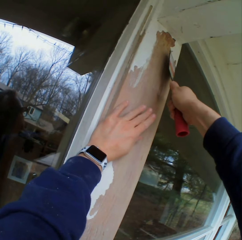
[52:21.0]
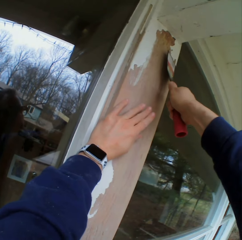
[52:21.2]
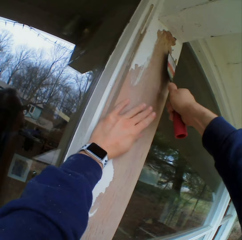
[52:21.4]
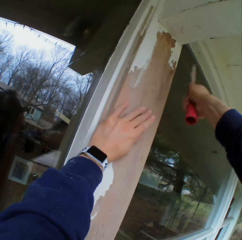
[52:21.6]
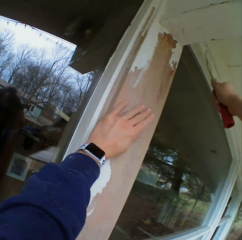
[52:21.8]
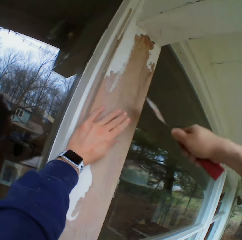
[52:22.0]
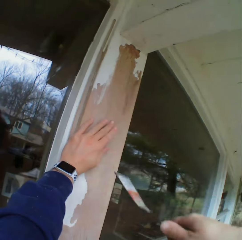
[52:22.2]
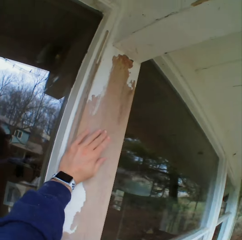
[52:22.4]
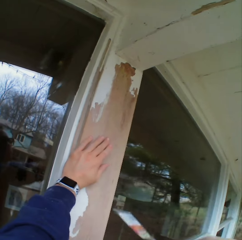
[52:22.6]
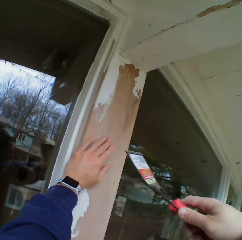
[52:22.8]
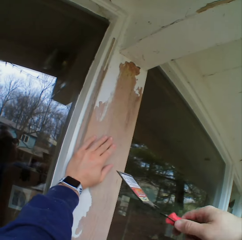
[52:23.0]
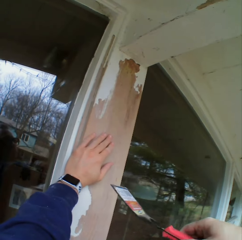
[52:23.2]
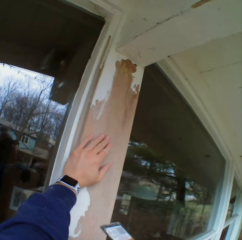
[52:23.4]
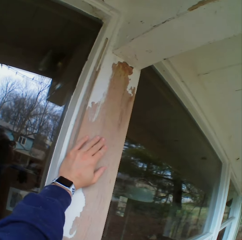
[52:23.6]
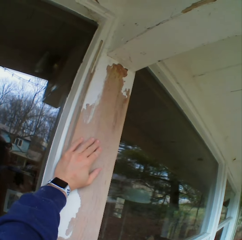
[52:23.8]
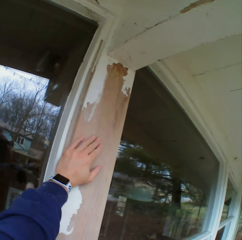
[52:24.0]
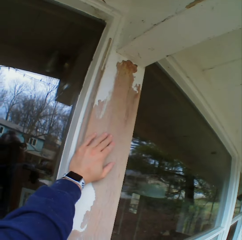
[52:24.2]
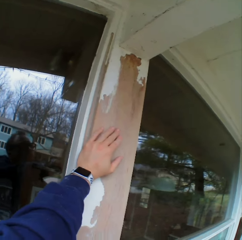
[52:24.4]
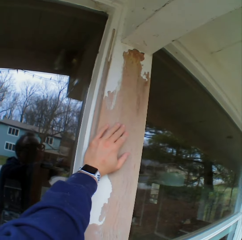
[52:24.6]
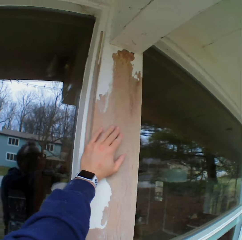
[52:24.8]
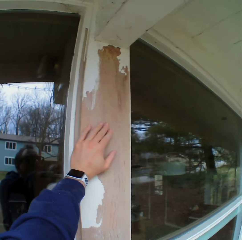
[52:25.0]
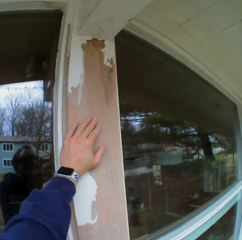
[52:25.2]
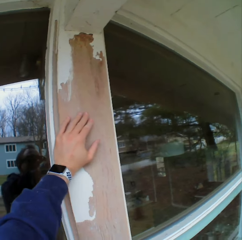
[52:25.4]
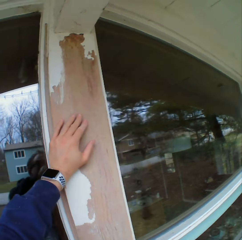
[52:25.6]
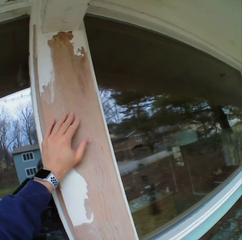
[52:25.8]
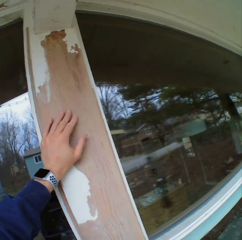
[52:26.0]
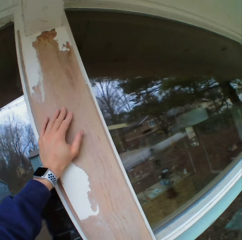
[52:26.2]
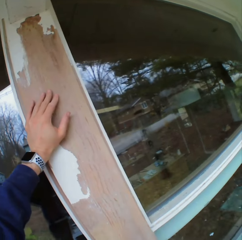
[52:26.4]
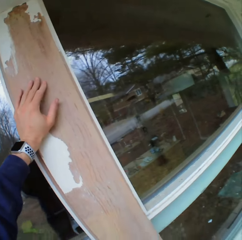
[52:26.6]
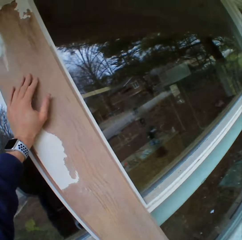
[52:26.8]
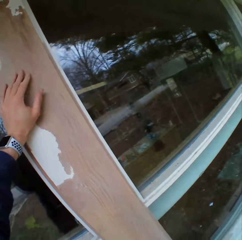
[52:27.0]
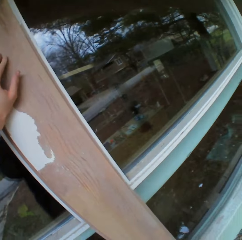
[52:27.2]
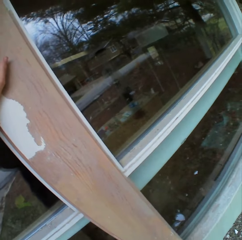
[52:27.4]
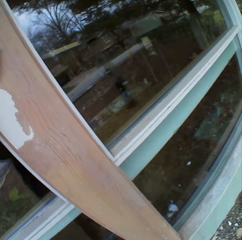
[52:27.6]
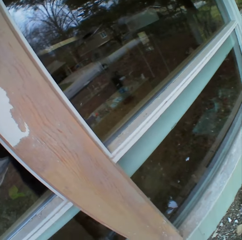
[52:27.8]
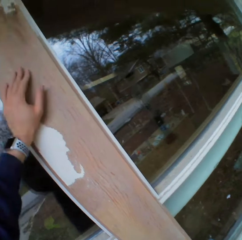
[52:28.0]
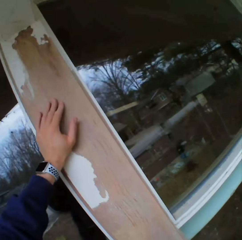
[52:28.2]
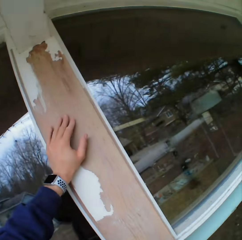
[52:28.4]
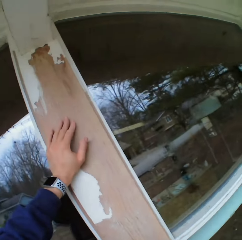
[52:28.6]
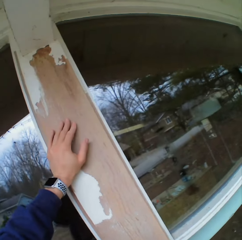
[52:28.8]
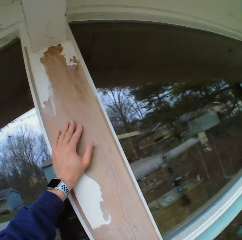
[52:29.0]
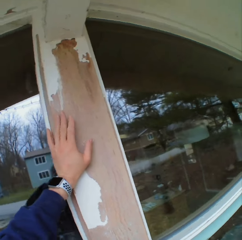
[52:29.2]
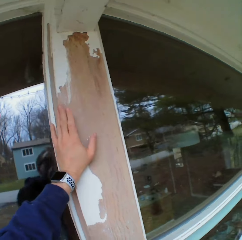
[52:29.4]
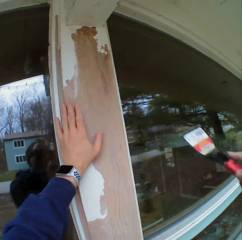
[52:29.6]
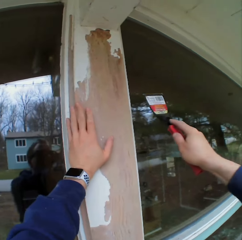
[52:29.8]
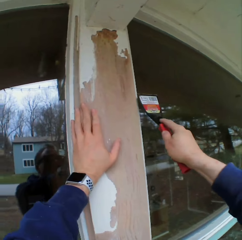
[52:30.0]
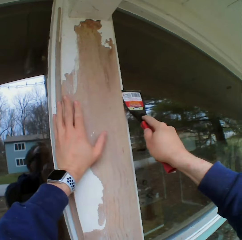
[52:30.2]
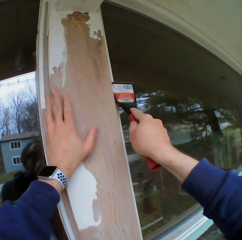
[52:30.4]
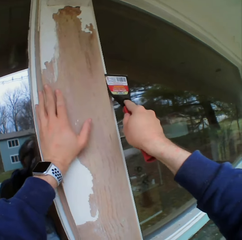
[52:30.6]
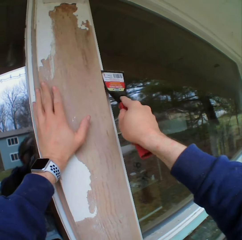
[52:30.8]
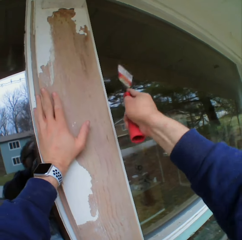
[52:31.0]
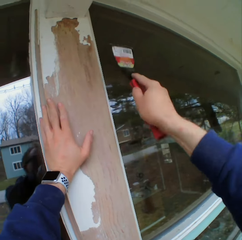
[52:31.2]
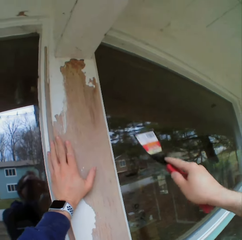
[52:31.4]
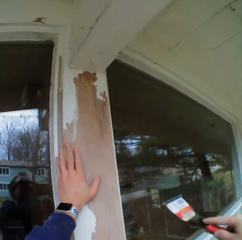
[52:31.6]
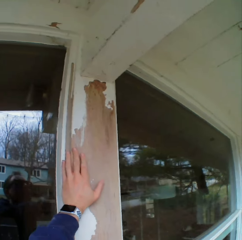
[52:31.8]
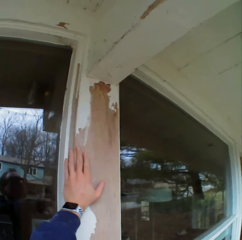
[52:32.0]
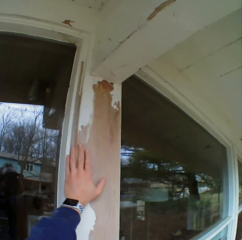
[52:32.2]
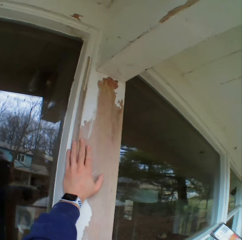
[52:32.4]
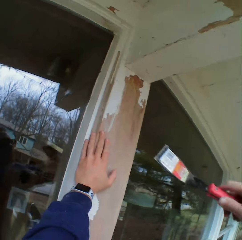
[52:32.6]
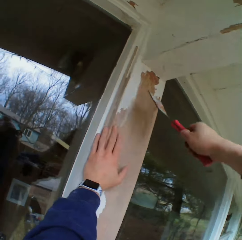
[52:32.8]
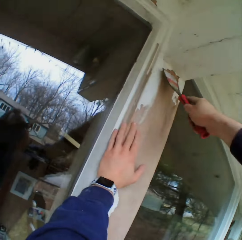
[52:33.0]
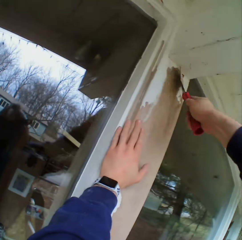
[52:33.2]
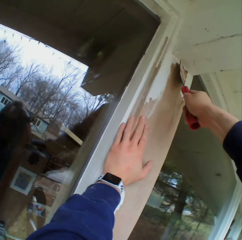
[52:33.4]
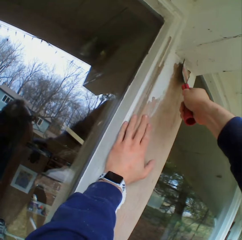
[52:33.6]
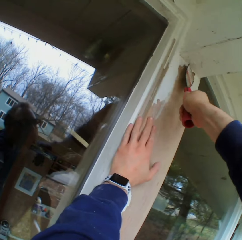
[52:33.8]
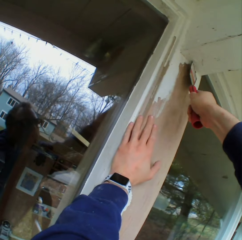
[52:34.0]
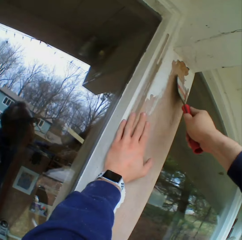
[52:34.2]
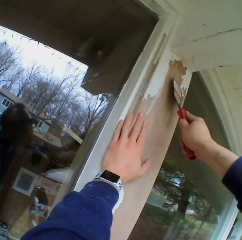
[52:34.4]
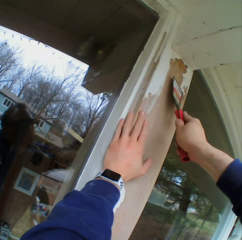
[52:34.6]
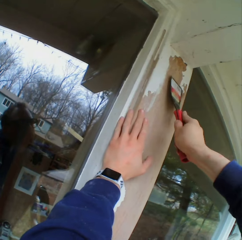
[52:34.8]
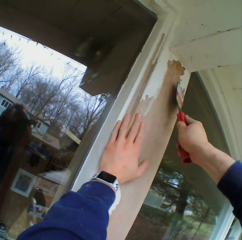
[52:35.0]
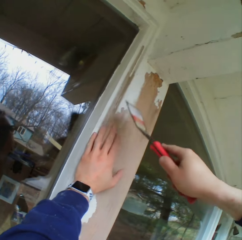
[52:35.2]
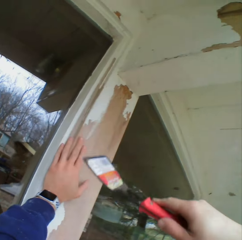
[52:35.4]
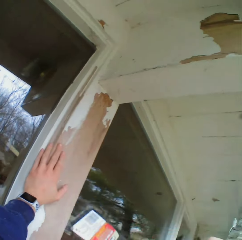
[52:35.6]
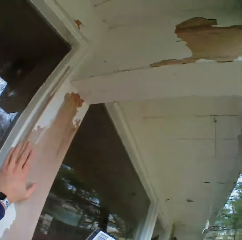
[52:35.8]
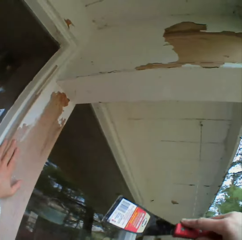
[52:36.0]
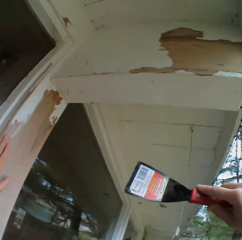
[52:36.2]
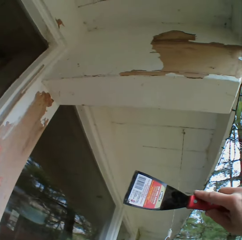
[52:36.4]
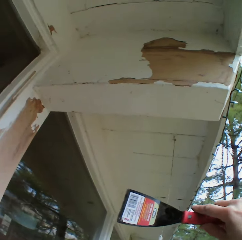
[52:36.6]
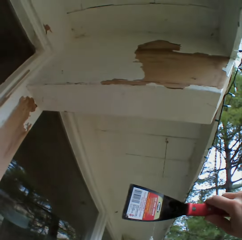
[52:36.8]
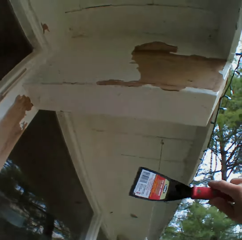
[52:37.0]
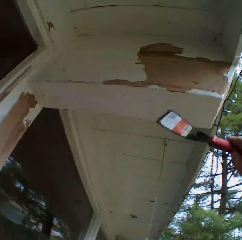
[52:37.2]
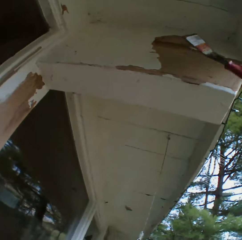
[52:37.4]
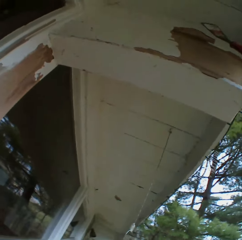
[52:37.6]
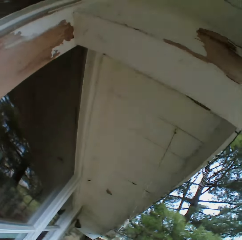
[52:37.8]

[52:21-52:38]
The camera wearer stares at the paints on the wooden bar. They remove the paints on the wooden bar with a chisel. They stare at the paints on the wooden bar. They remove the paints on the wooden bar with the chisel. They stare at the paints on the wooden bar.

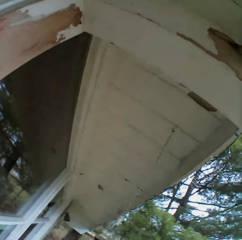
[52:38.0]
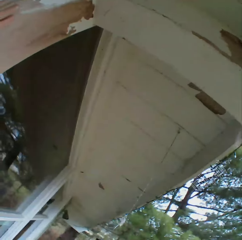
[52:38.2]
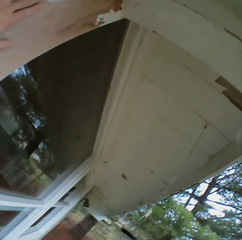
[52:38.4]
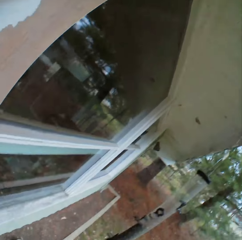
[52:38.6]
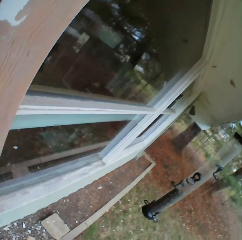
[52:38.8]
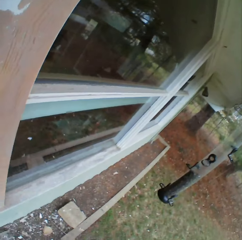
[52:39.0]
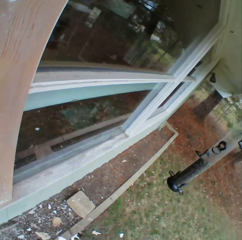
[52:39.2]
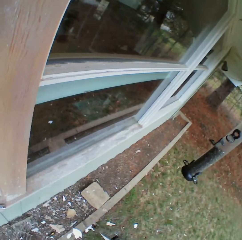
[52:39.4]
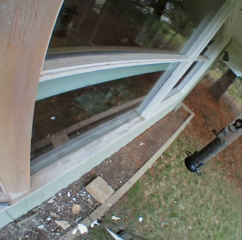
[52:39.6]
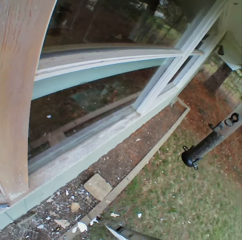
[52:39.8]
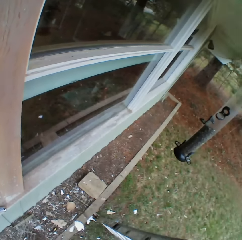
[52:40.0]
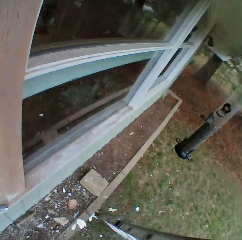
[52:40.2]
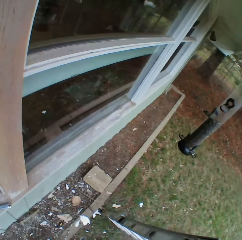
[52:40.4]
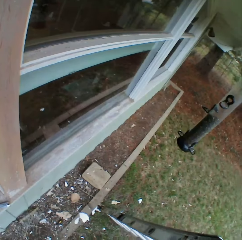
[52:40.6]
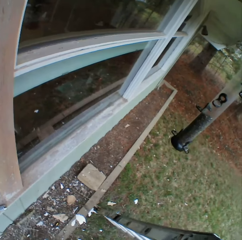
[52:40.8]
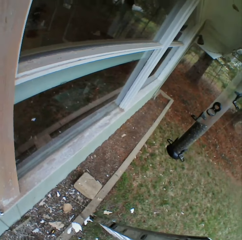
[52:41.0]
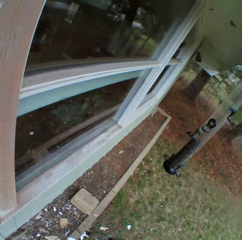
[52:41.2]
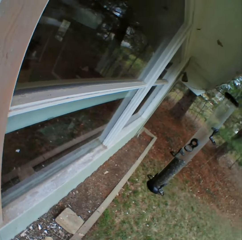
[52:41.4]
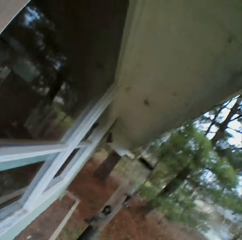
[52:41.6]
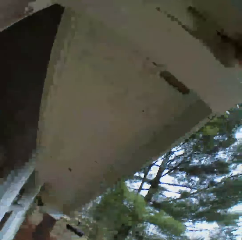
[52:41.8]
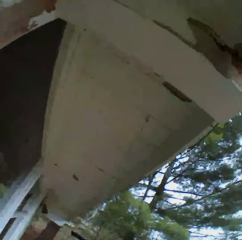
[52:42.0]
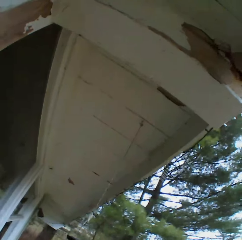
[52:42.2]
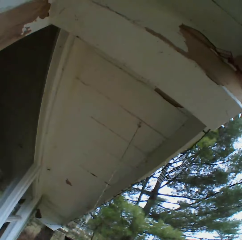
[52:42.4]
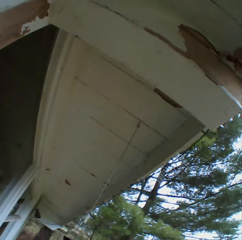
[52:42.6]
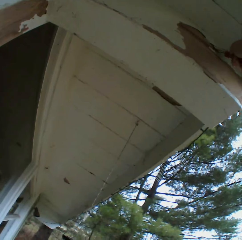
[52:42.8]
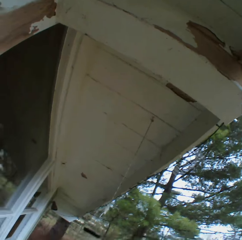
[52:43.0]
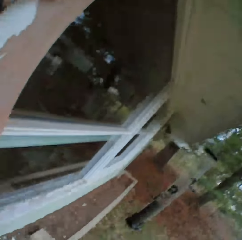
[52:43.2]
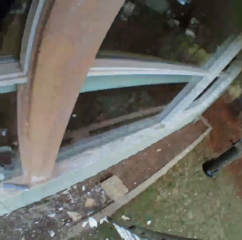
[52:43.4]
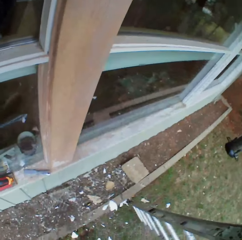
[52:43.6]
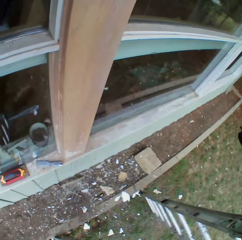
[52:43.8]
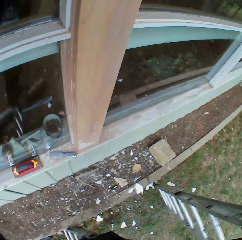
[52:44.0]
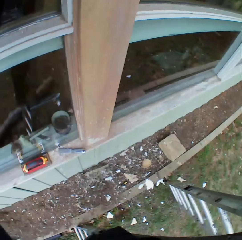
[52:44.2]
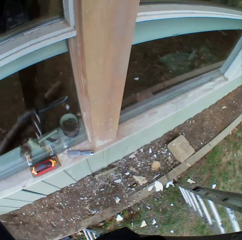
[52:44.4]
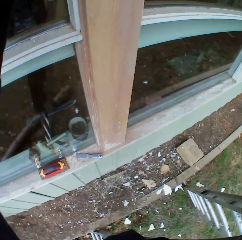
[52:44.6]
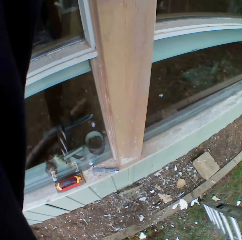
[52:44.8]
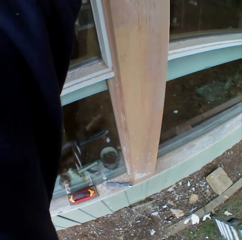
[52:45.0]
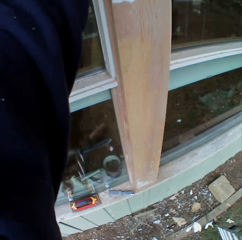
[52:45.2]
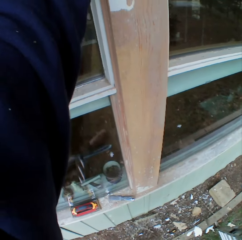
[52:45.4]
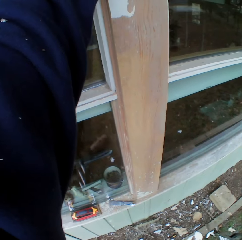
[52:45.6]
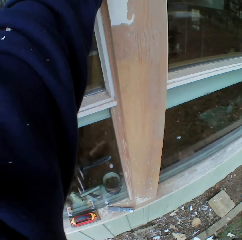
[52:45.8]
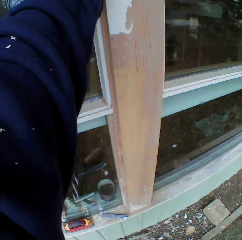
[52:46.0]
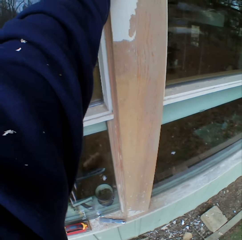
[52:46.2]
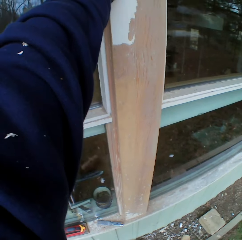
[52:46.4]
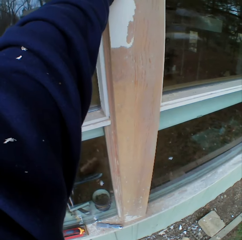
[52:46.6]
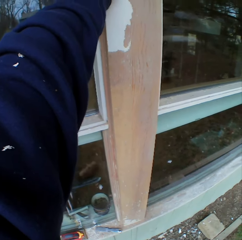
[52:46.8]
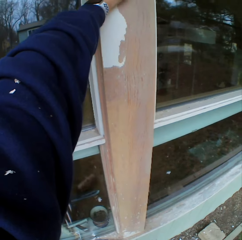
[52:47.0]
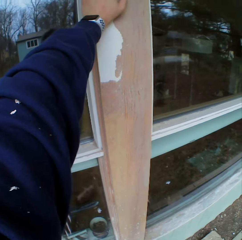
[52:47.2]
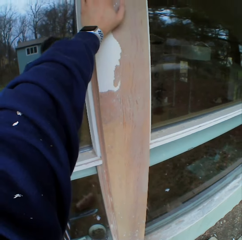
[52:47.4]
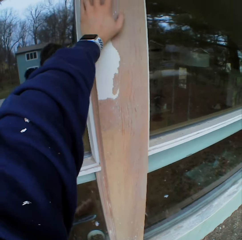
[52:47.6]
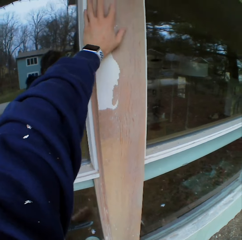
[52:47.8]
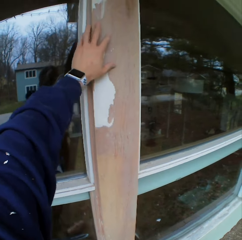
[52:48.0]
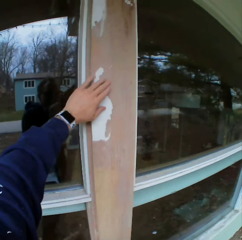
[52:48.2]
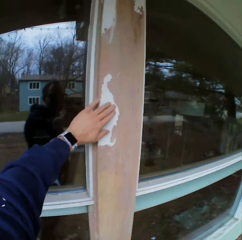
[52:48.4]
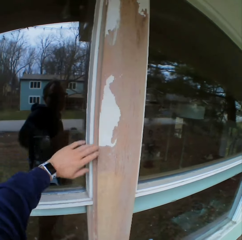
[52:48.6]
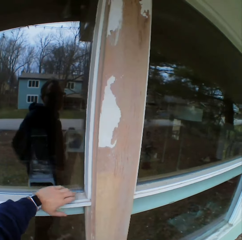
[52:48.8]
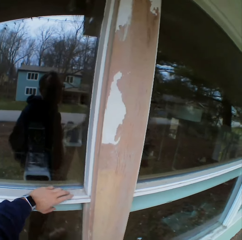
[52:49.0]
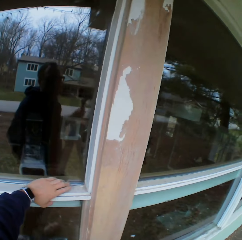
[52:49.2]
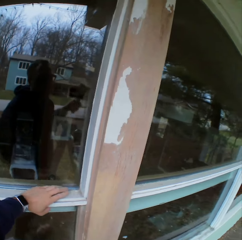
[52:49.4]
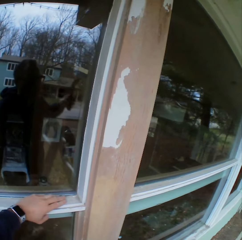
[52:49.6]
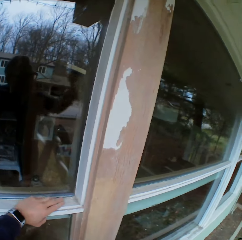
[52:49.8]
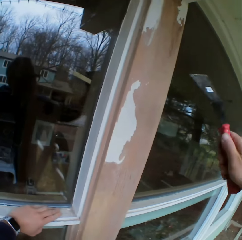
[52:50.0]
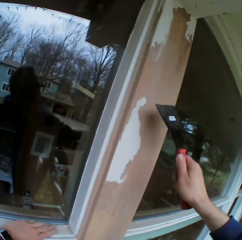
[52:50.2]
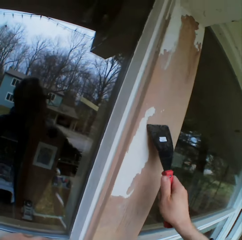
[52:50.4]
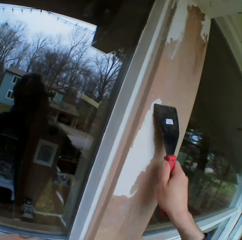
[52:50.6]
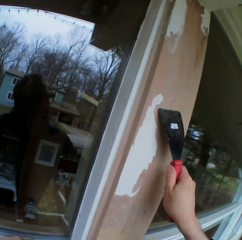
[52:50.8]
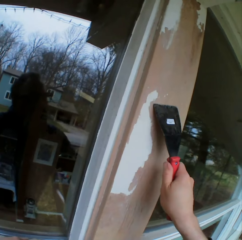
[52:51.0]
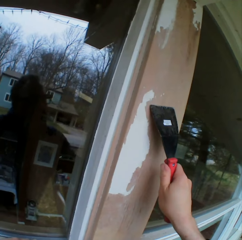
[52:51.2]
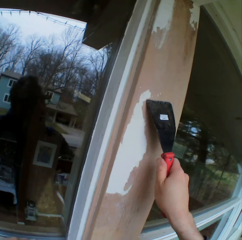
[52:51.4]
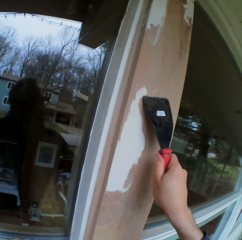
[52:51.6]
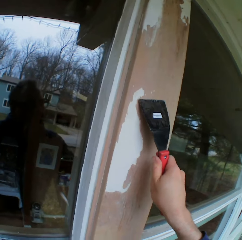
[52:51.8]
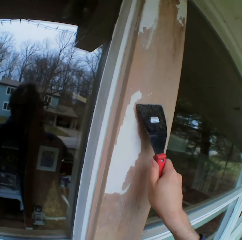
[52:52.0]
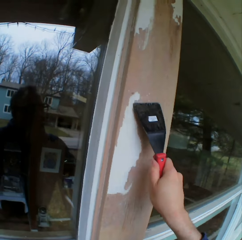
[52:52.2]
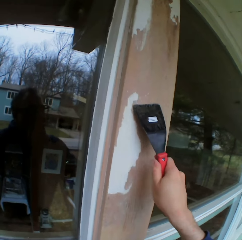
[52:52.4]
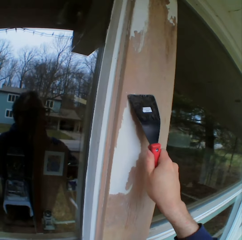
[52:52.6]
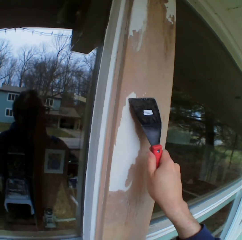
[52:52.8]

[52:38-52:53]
The camera wearer looks around. They stare at the paints on the ground. They hold a scraper. They look around. They remove the paints on the wooden bar with a chisel. They look around. They stare at the paints on the wooden bar. They remove the paints on the wooden bar with the chisel.
